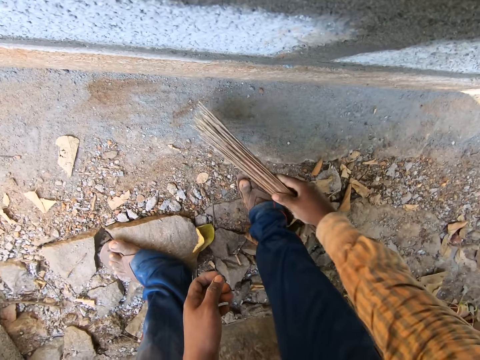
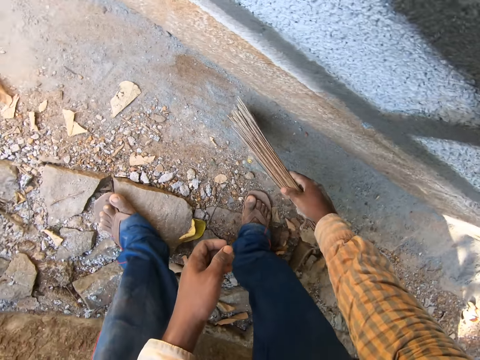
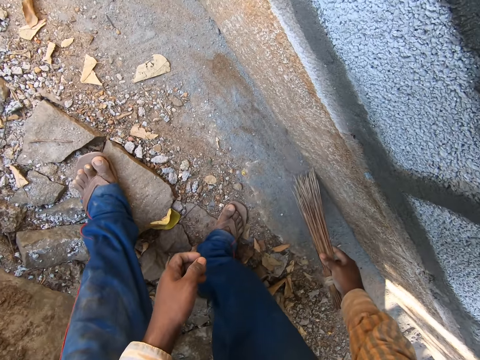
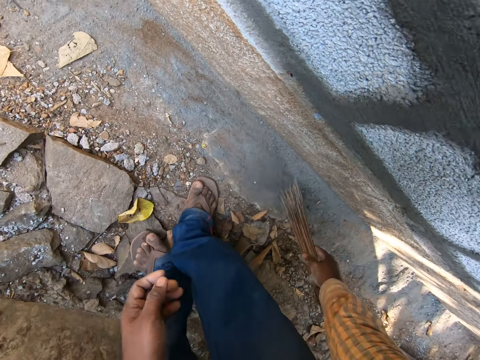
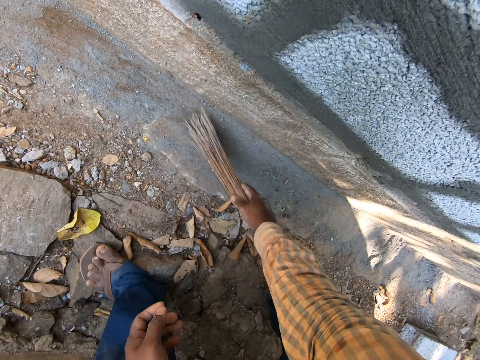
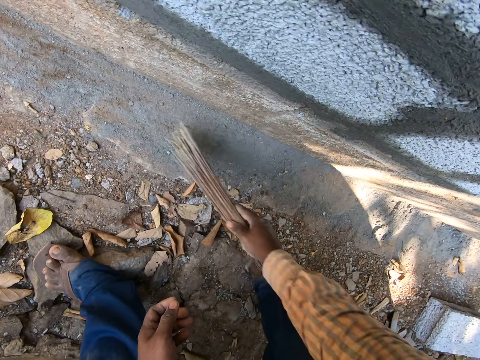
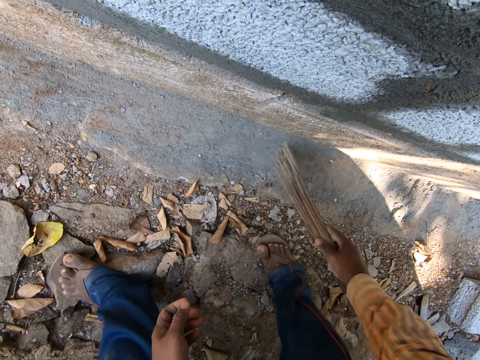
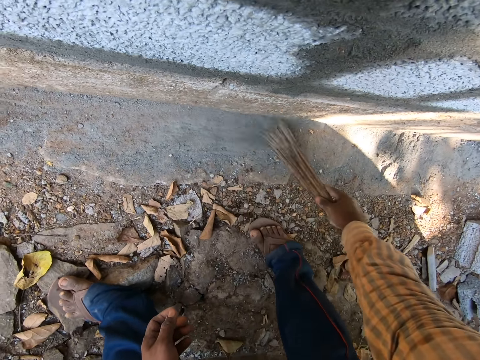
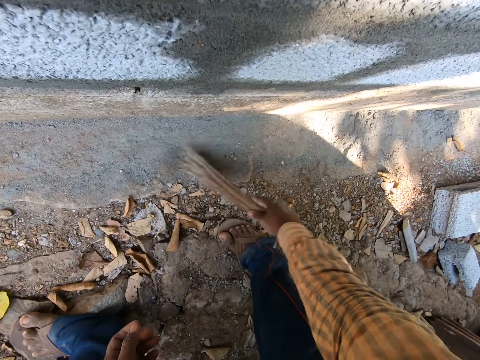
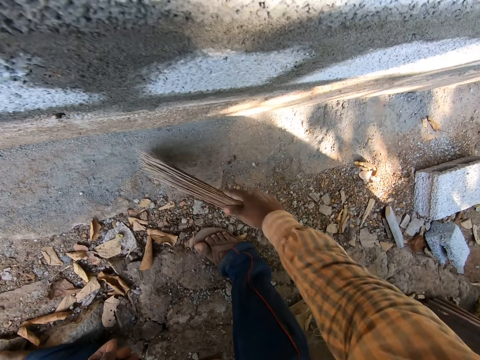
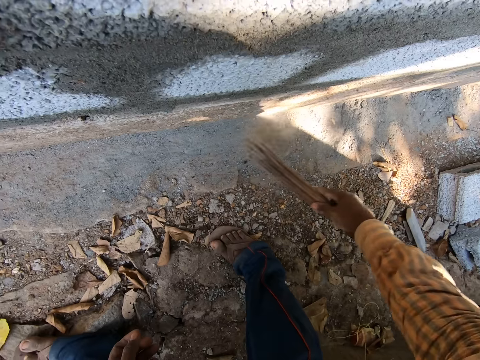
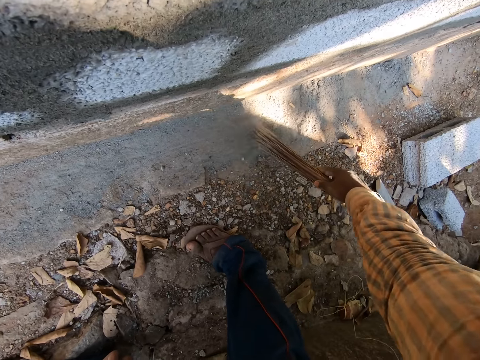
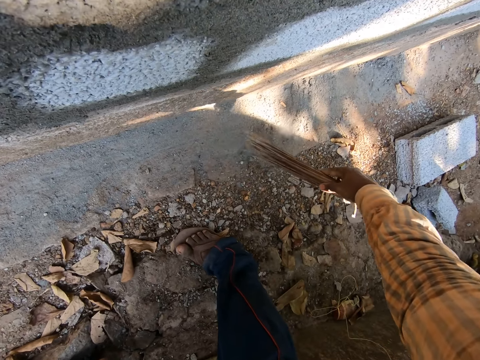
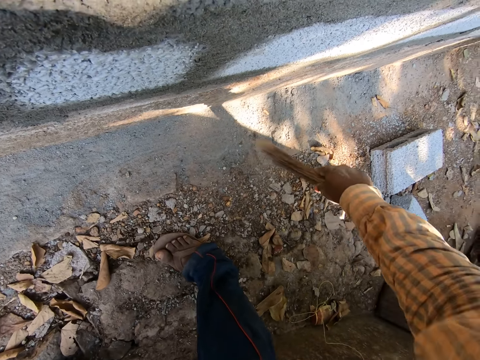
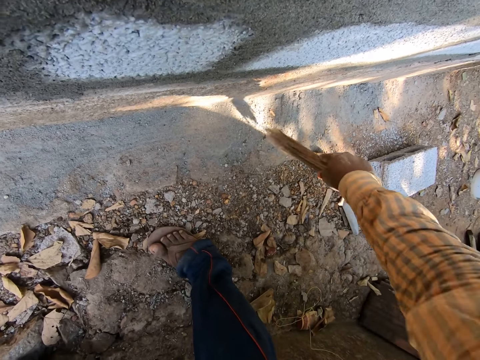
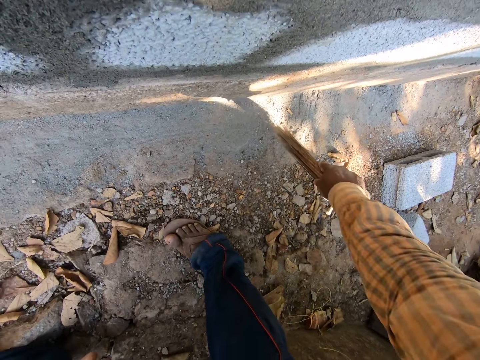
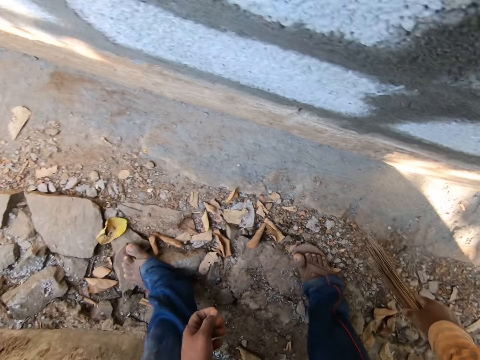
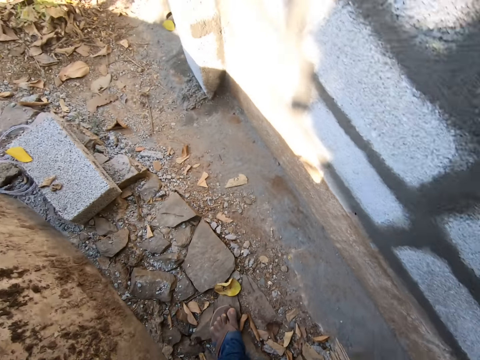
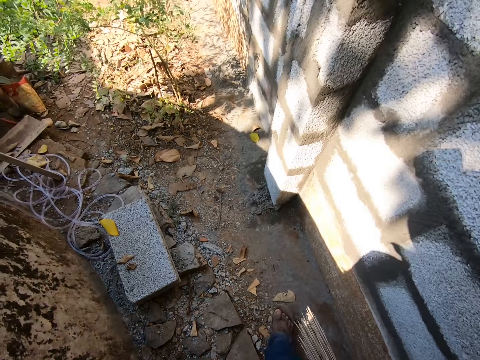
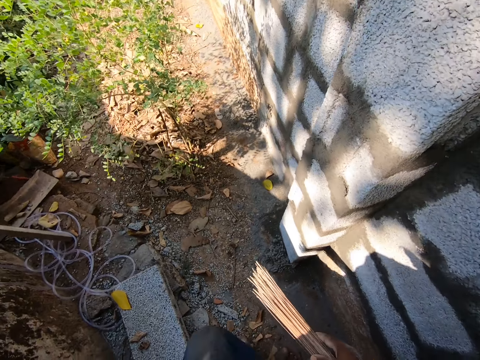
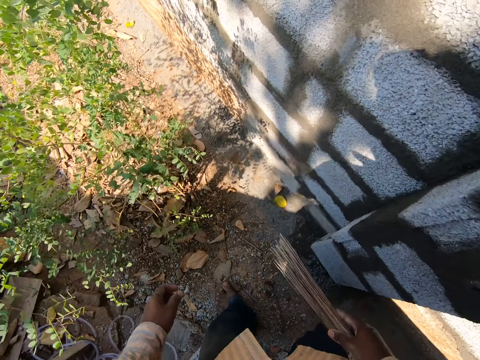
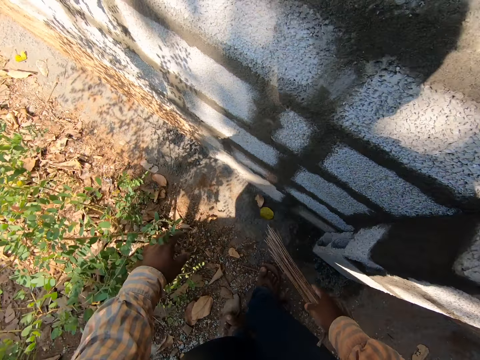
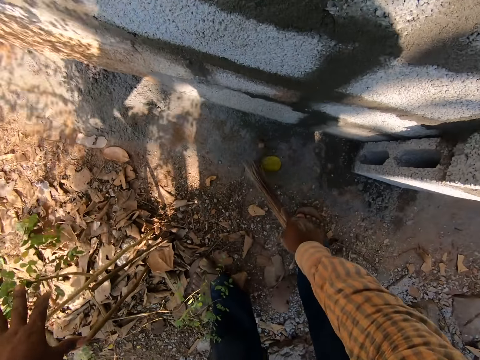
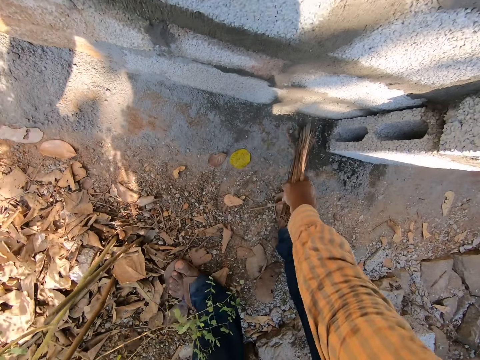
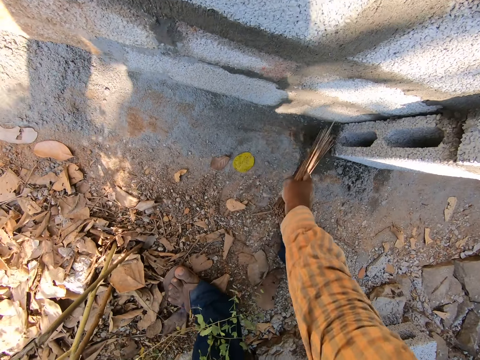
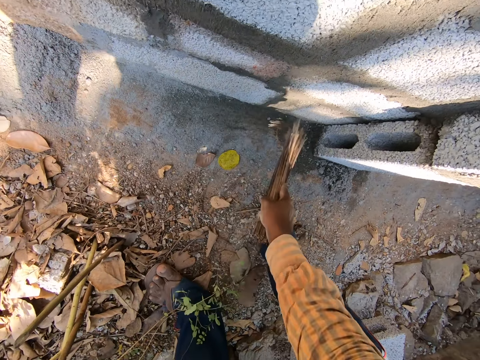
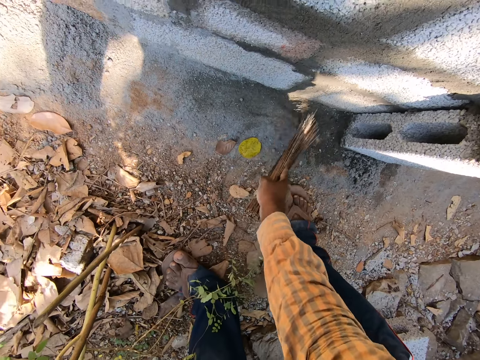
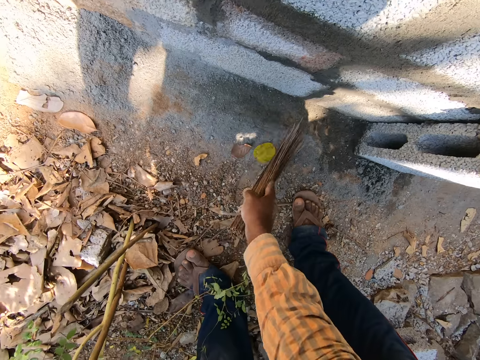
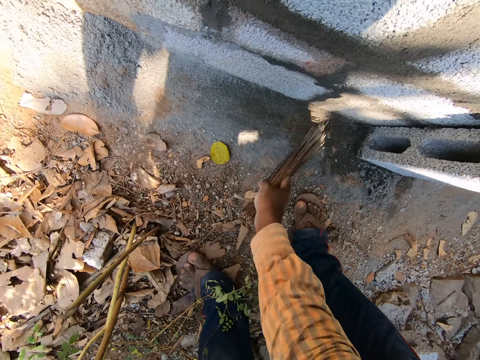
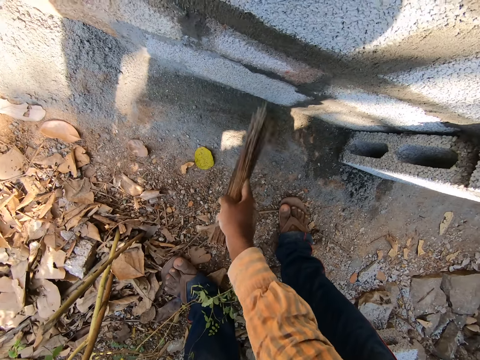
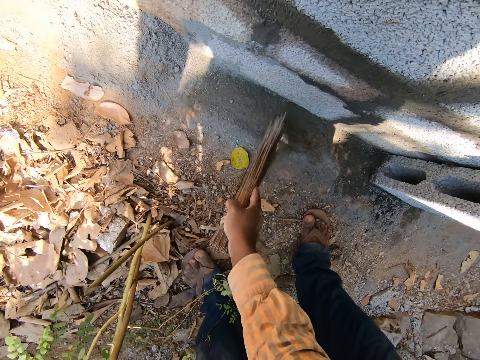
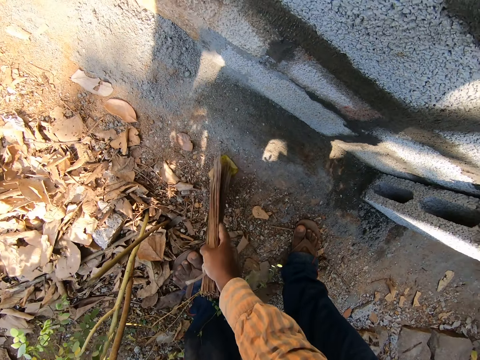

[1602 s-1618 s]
The camera wearer sweeps the sand. He looks around the construction site and walks beside the wall. He sweeps the ground with the broom in his right hand.

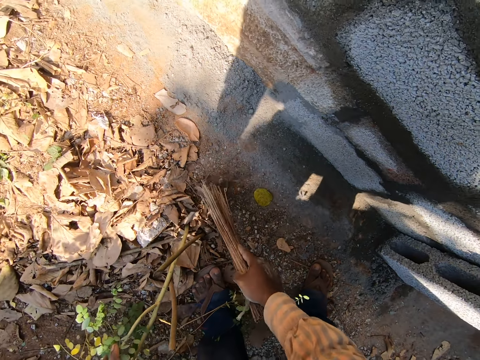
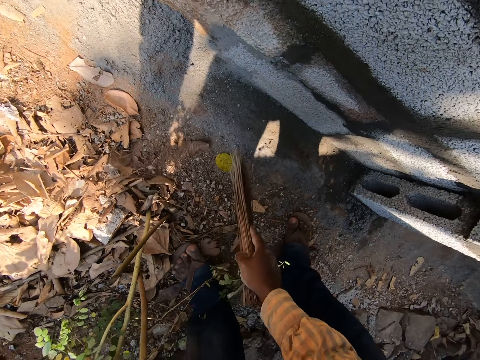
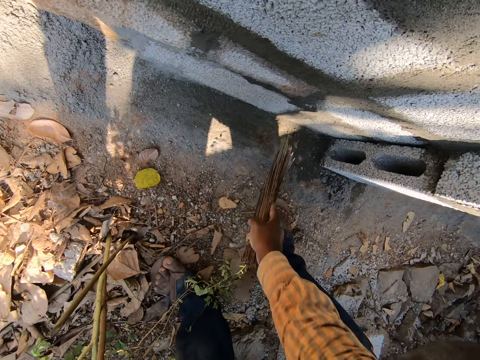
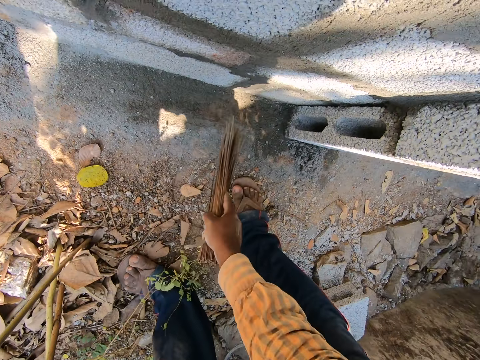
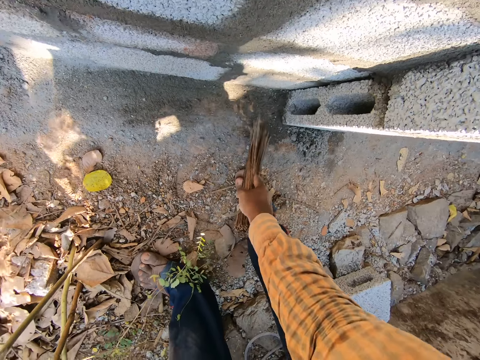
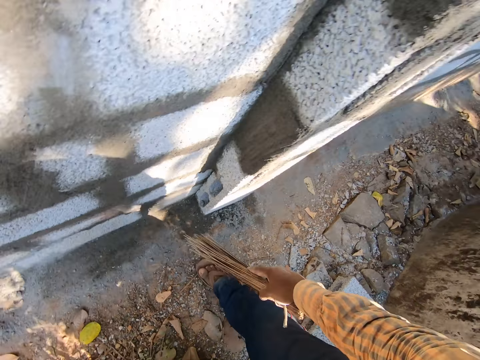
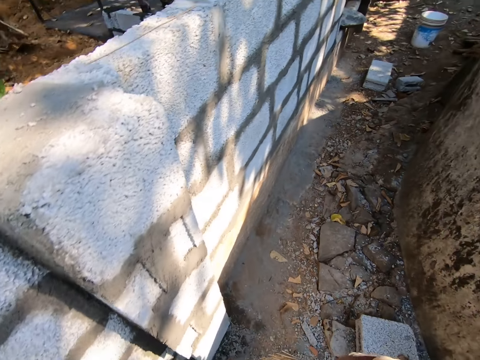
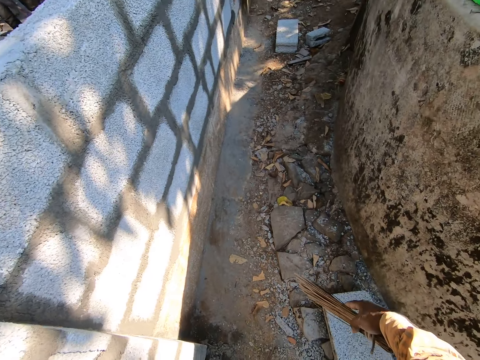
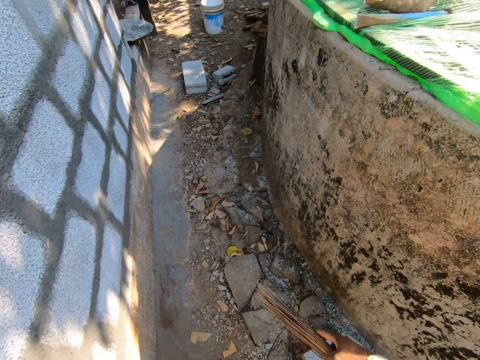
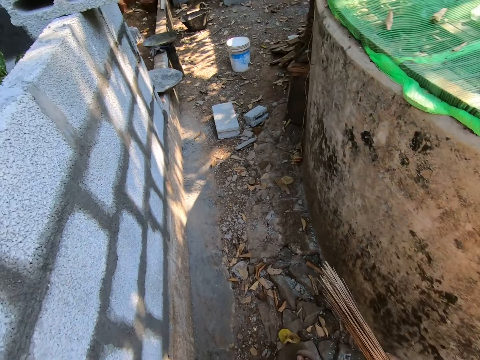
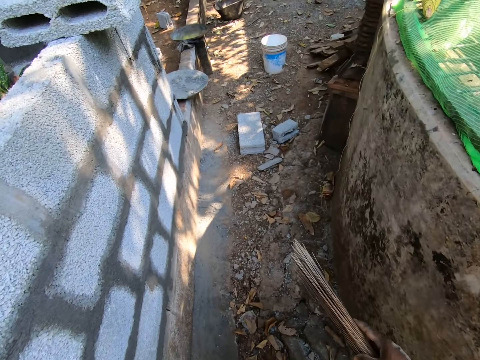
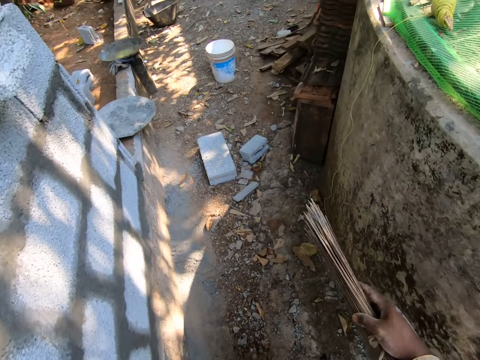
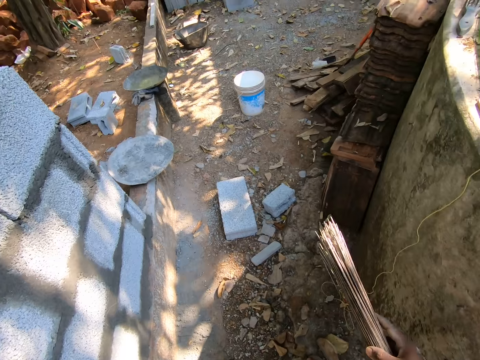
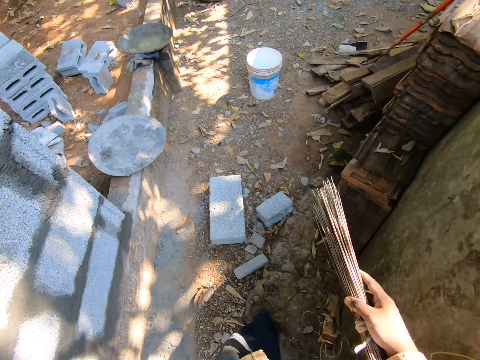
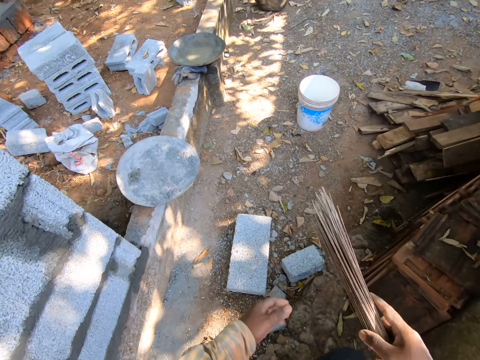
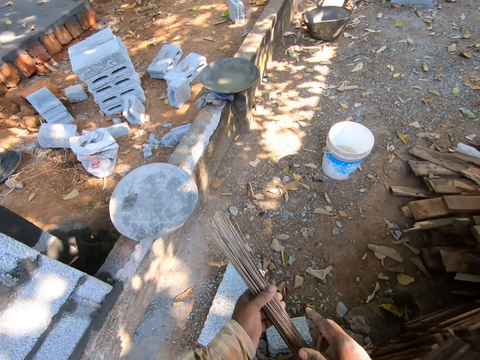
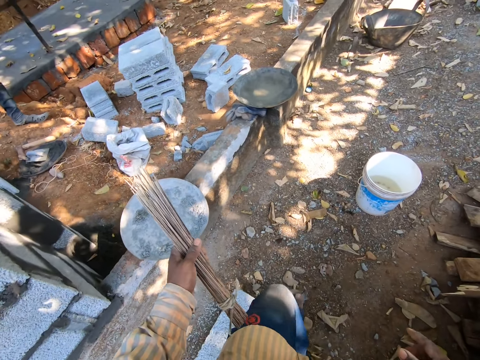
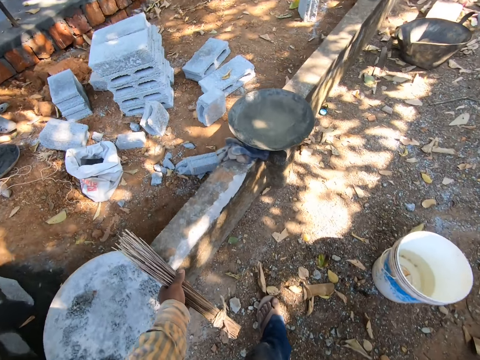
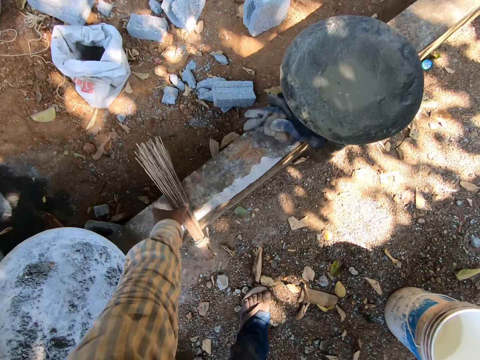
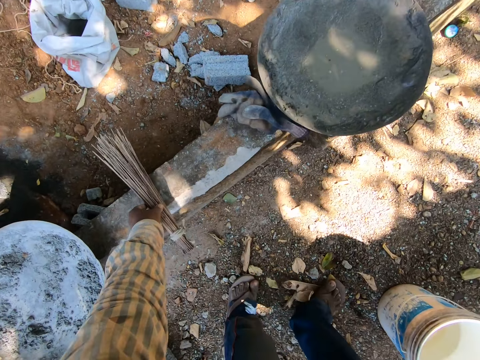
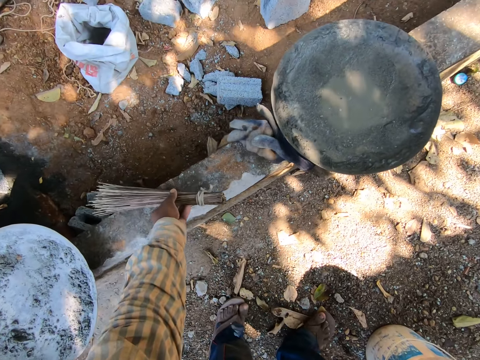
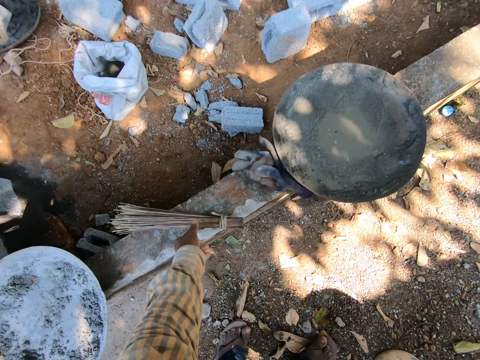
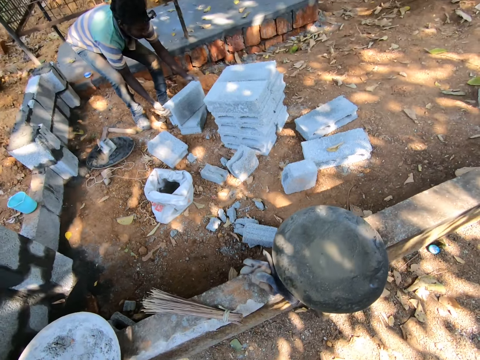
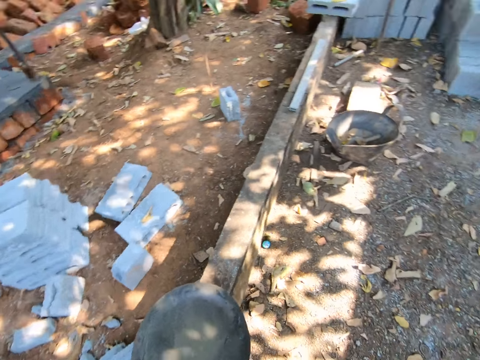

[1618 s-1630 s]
The camera wearer looks on the other side. He walks beside the wall. He transfers the broom to his left hand from his right hand. He holds the broom with the other hand. He places the broom on the fence with his left hand. He moves the broom on the wood.
